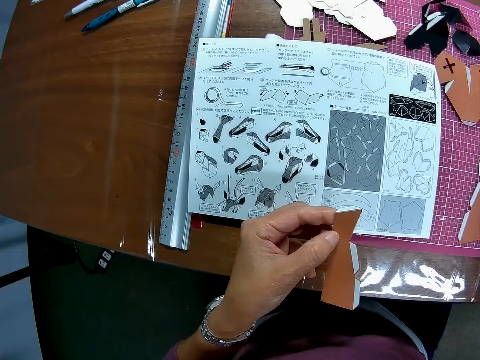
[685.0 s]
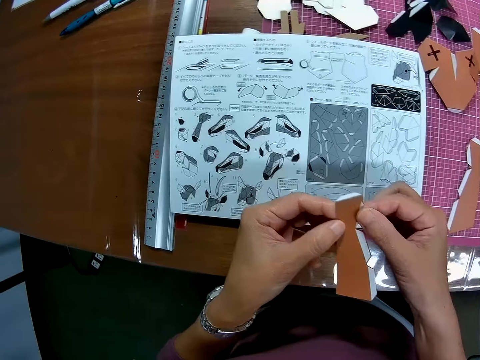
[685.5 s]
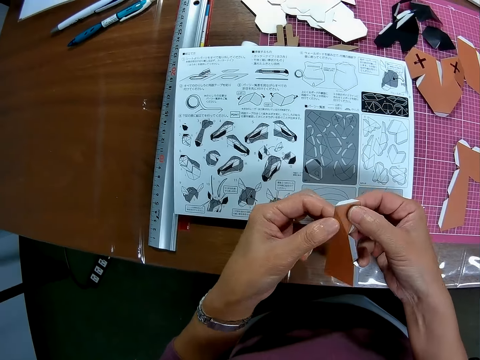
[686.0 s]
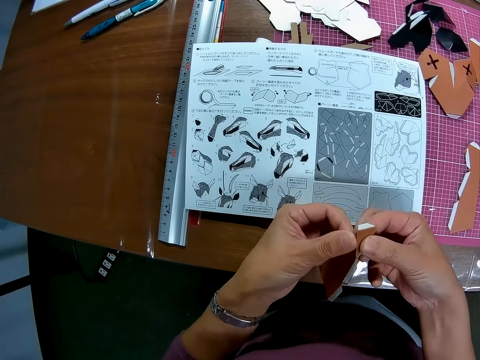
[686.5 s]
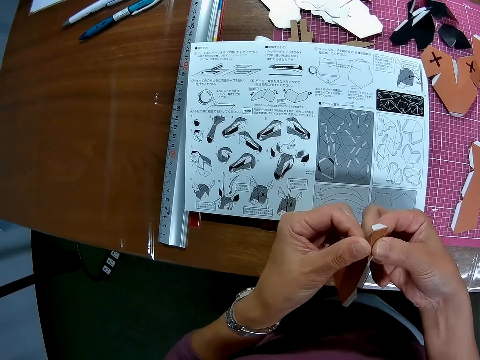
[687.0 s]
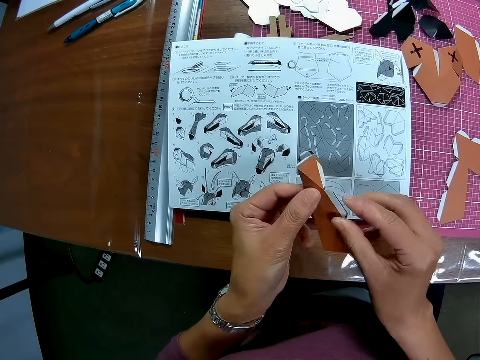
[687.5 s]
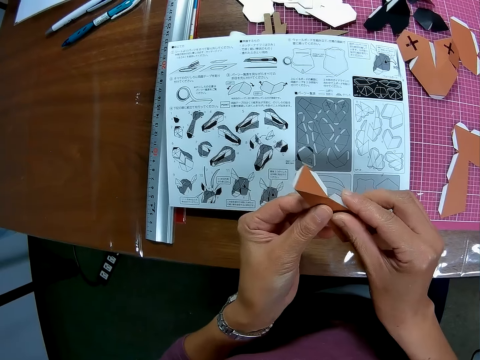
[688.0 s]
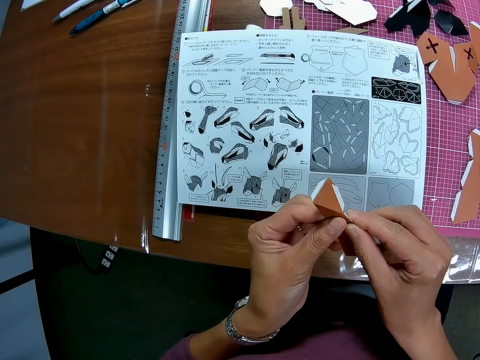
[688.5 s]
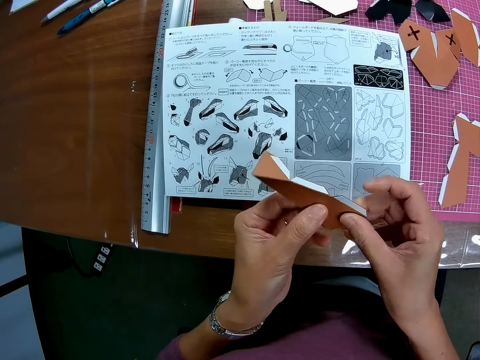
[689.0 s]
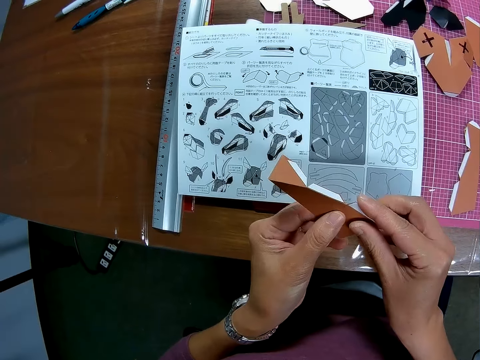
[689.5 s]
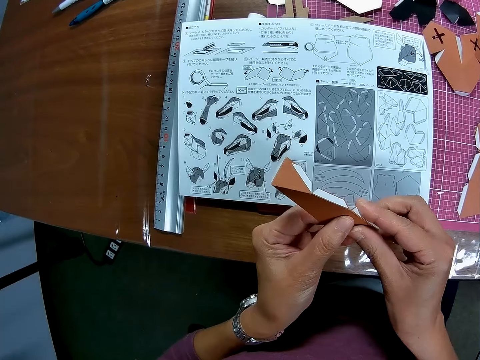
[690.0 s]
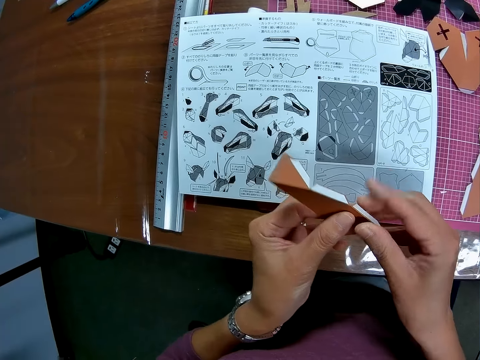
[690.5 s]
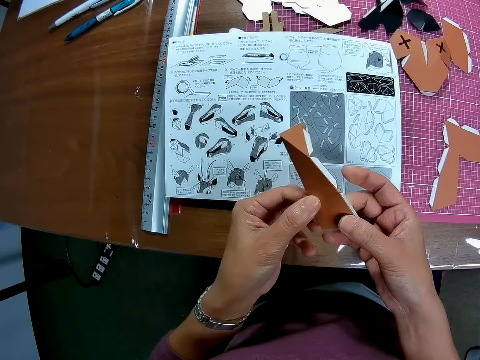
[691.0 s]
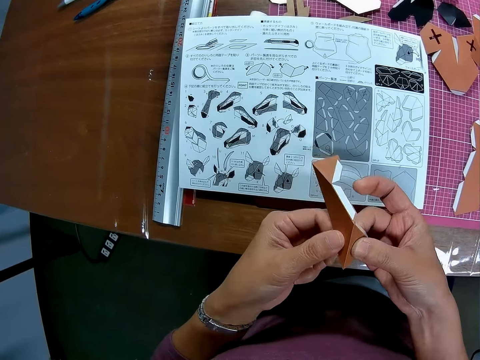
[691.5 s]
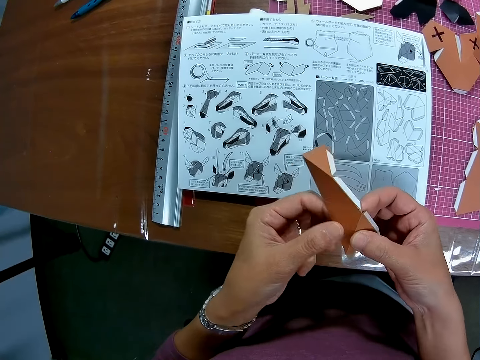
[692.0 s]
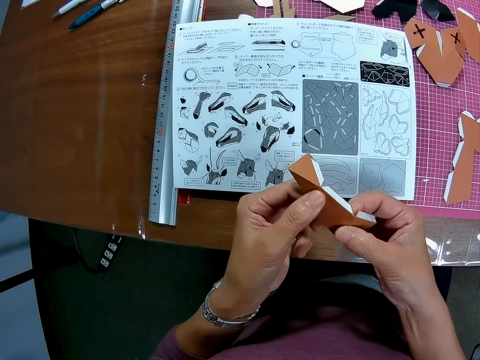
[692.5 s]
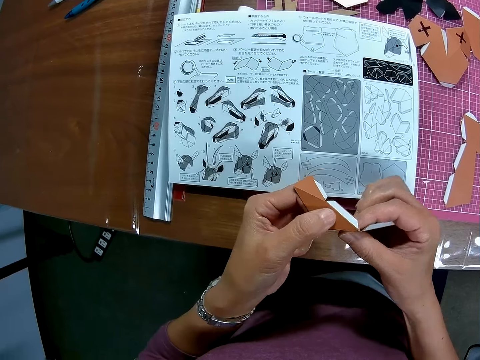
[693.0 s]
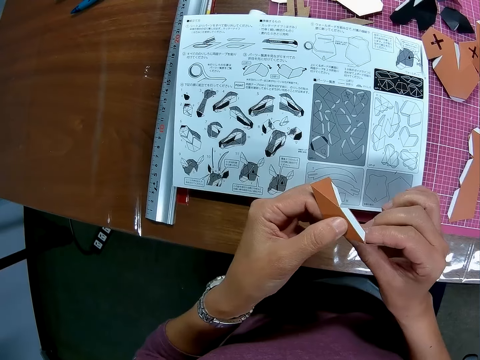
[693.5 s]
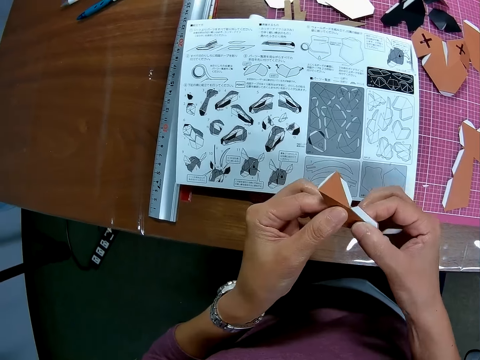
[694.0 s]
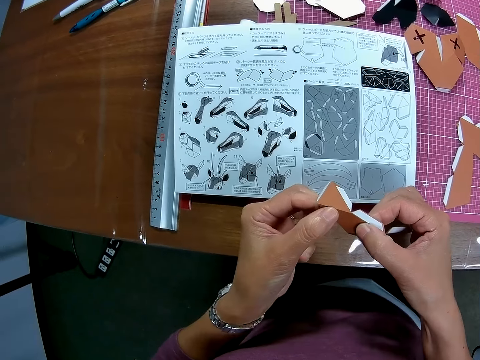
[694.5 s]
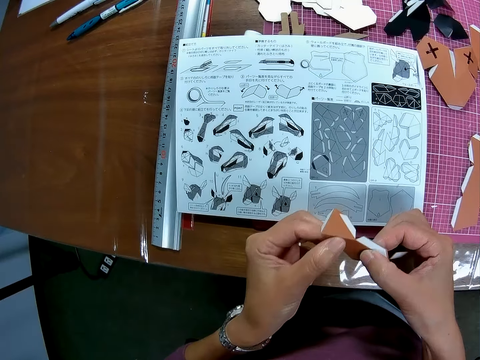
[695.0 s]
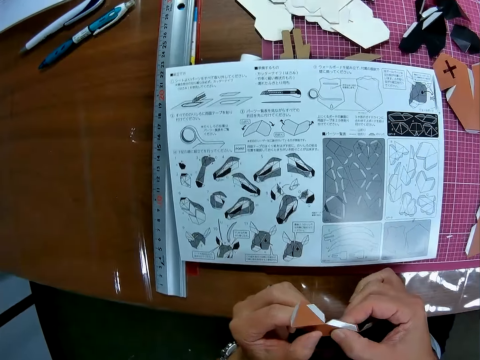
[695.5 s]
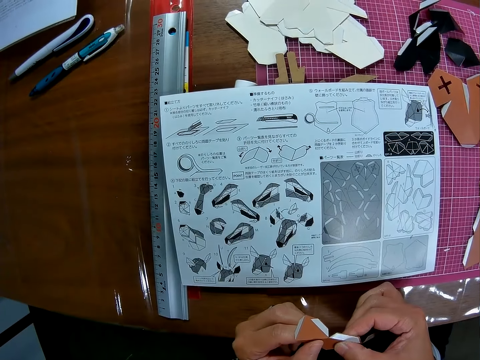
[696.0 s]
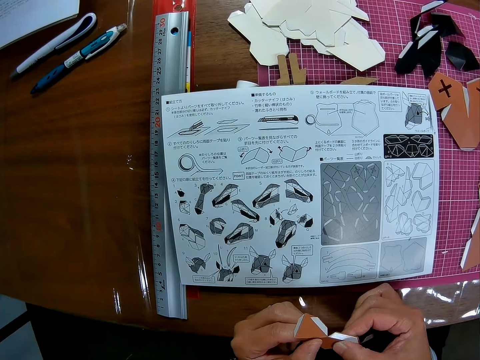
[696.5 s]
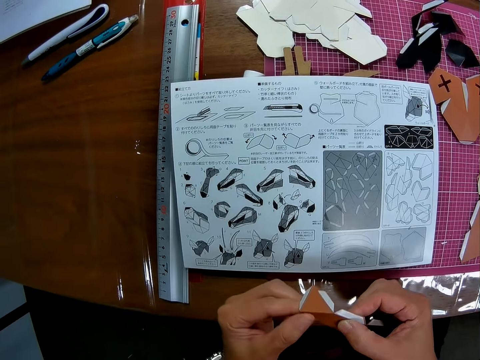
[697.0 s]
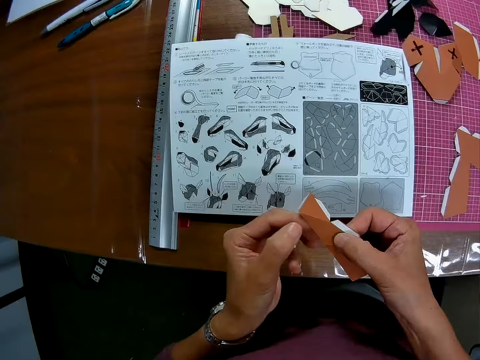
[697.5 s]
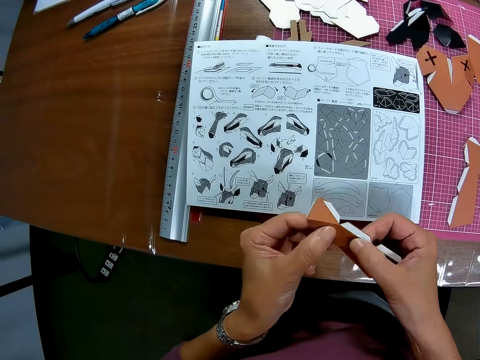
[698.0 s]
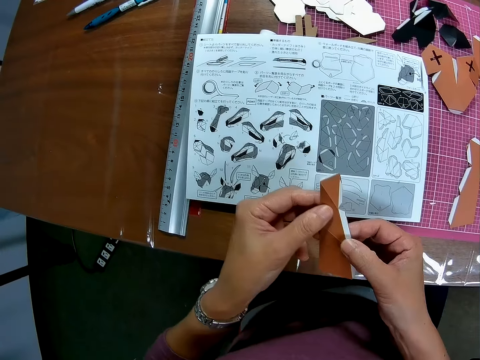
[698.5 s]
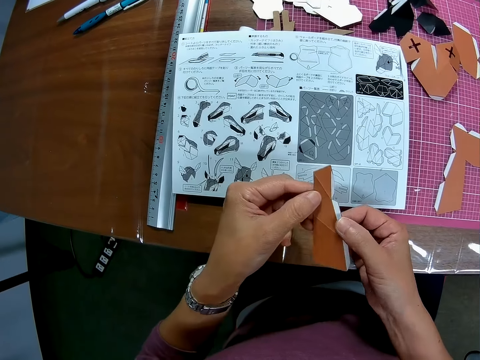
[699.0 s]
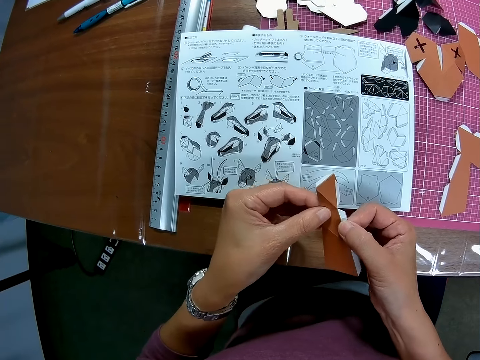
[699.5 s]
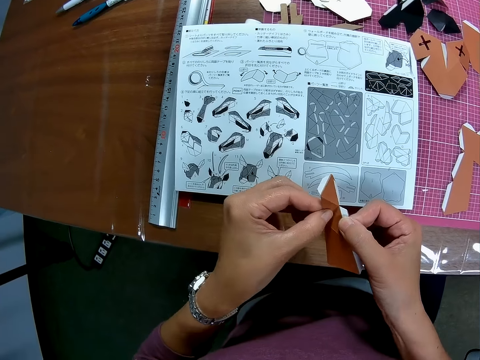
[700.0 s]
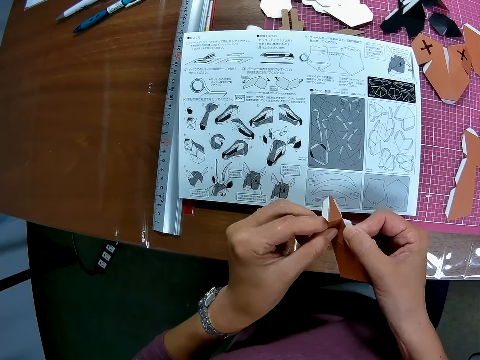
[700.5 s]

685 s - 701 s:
The camera wearer reads the sketch.

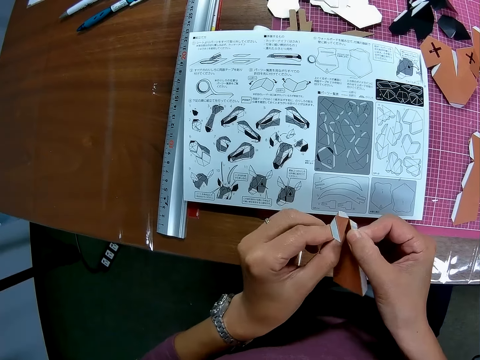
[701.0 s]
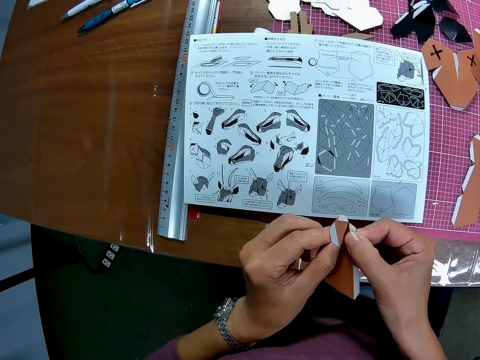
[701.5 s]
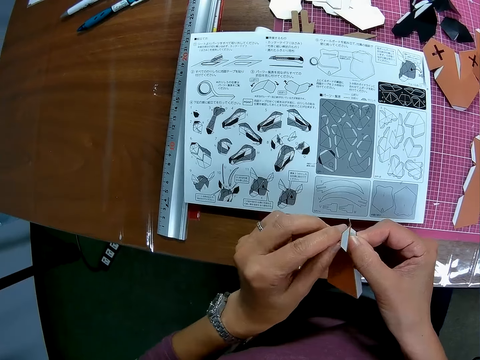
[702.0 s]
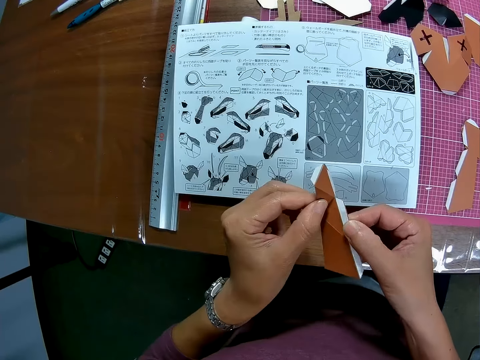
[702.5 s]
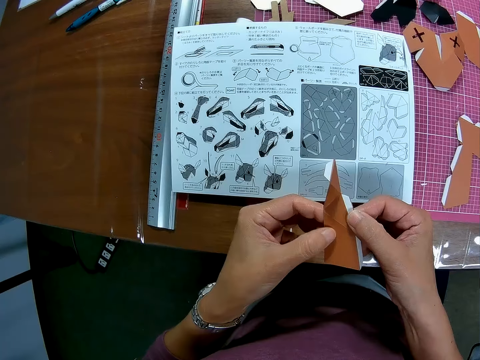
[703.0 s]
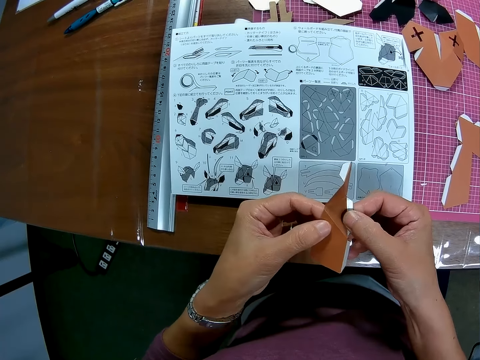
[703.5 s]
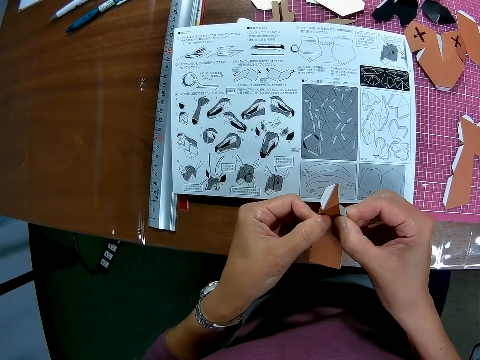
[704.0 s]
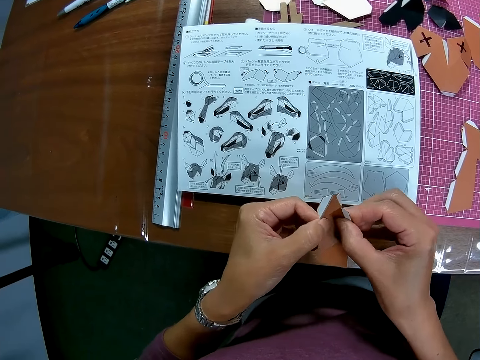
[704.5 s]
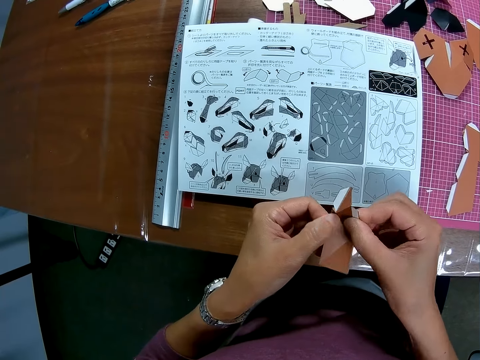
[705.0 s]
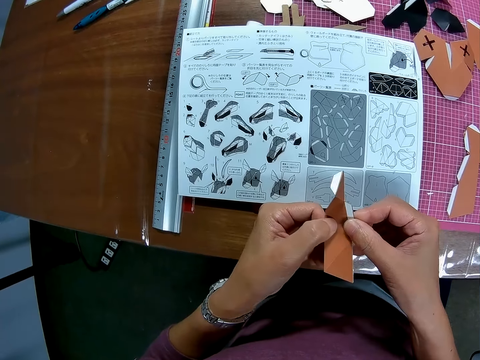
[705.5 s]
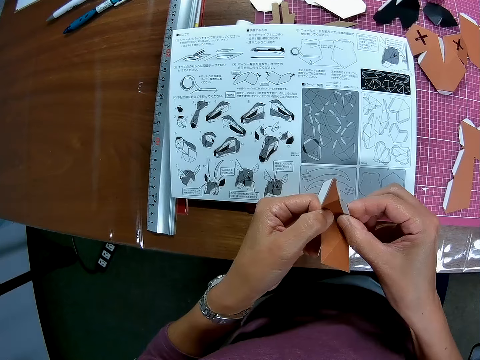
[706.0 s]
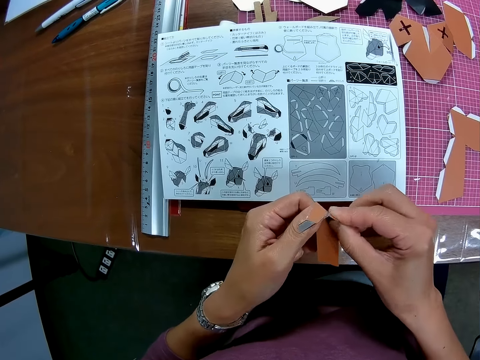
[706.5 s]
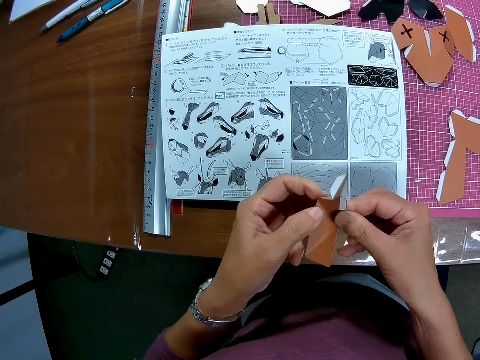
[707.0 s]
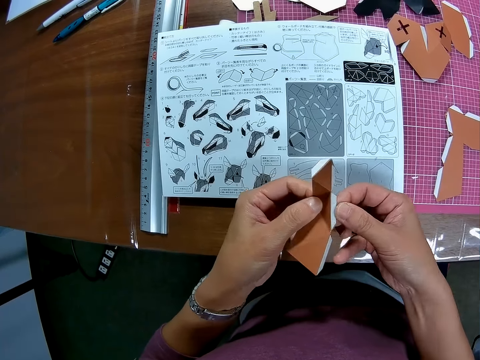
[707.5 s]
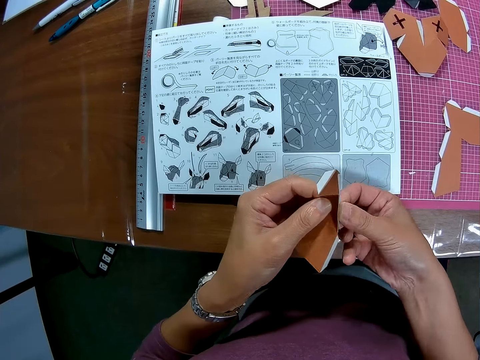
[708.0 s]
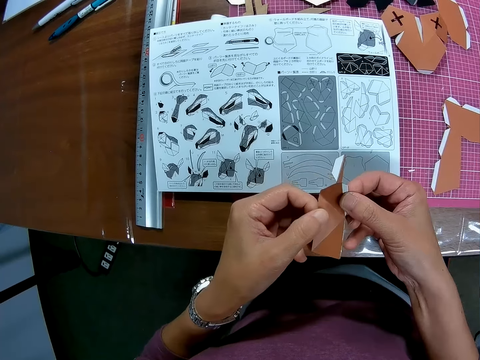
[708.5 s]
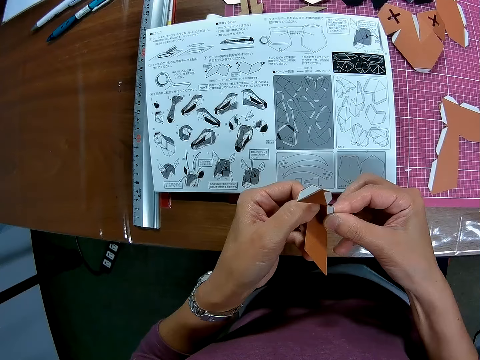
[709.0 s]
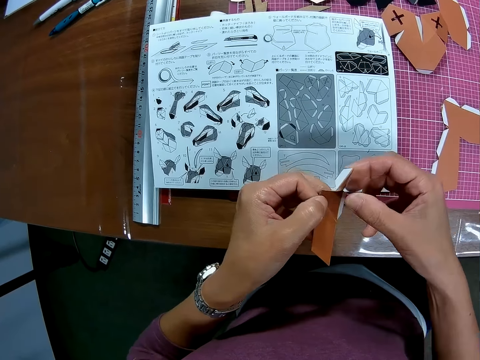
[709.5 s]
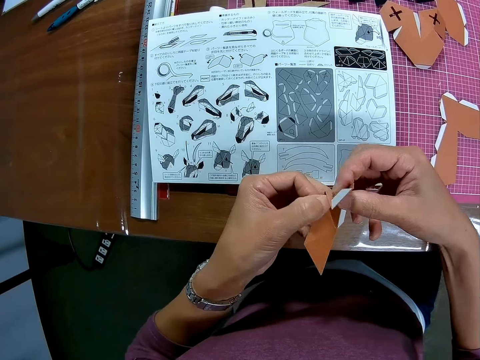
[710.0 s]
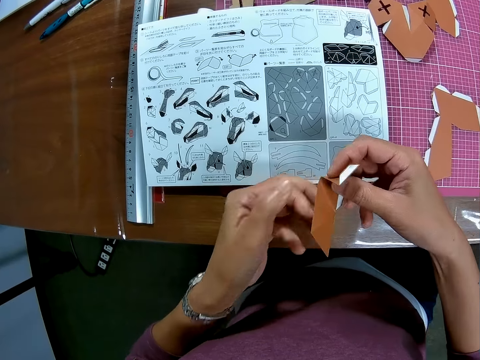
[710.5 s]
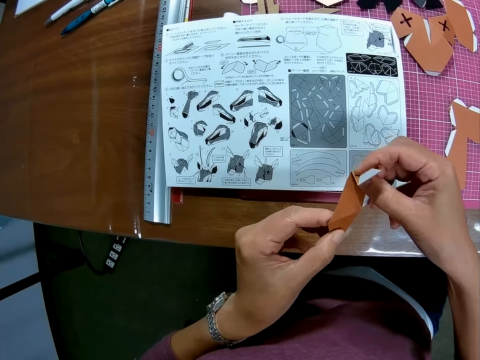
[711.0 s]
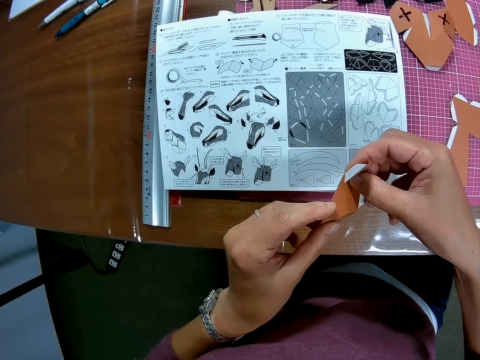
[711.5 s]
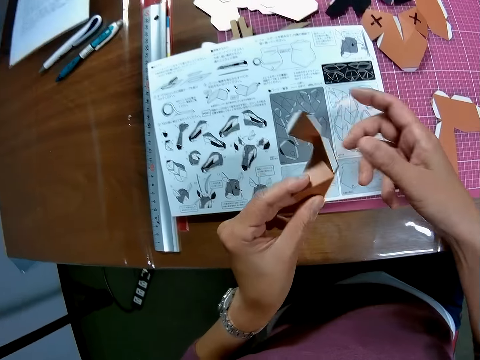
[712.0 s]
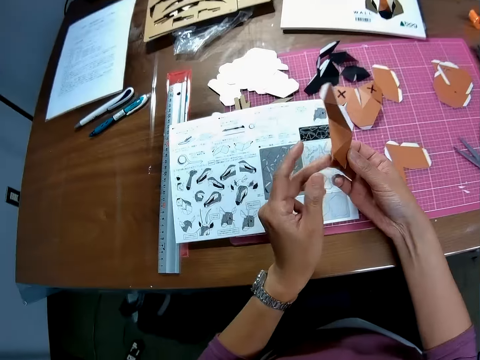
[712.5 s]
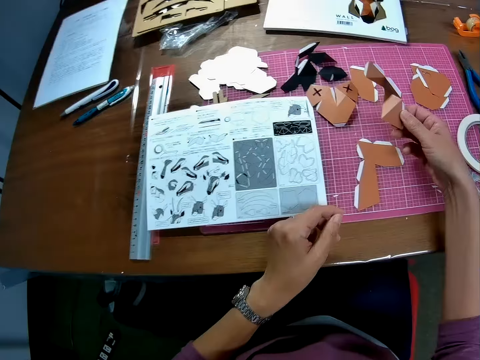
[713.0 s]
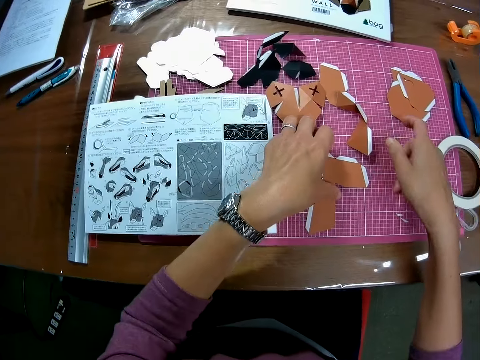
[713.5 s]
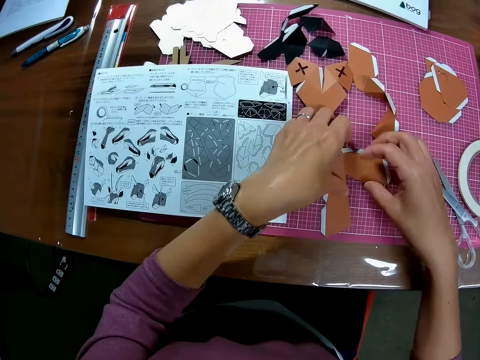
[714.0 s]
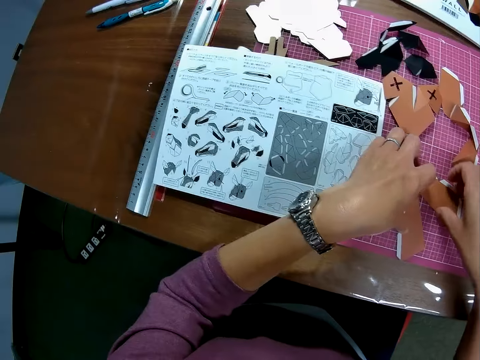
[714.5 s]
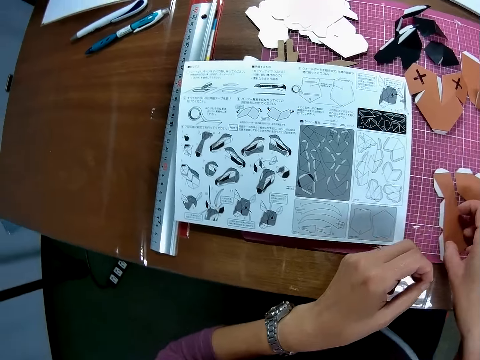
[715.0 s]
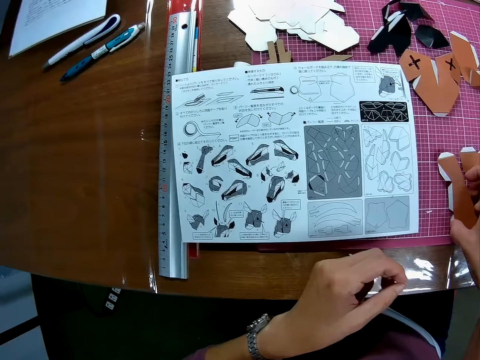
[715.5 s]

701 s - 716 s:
The camera wearer places the craft paper on the table. They pick another paper from the table with the left hand. They hold the craft paper on the table.
